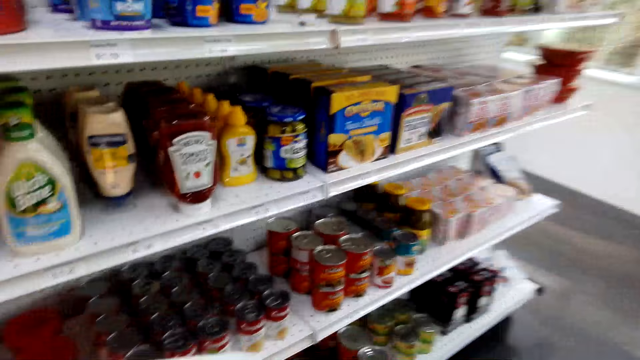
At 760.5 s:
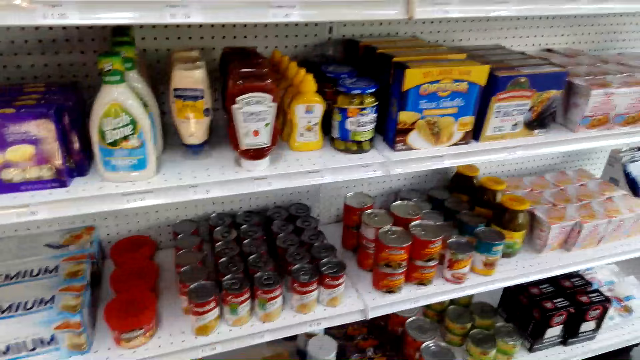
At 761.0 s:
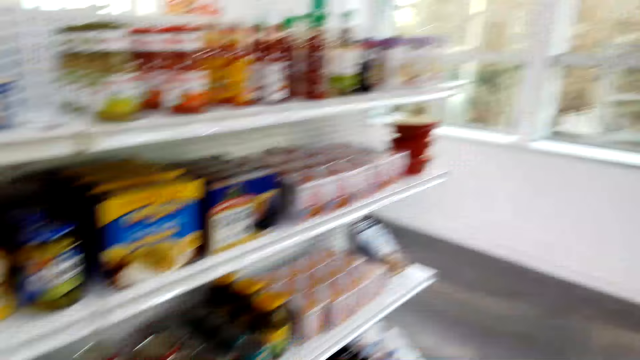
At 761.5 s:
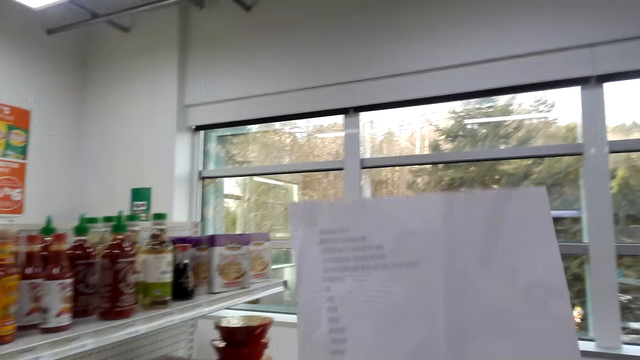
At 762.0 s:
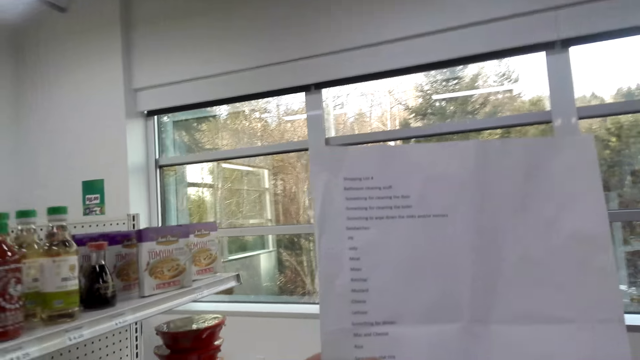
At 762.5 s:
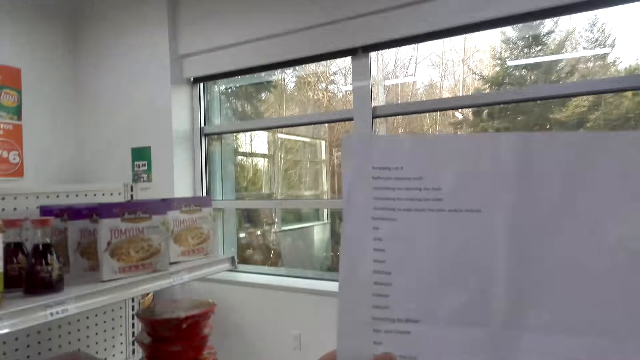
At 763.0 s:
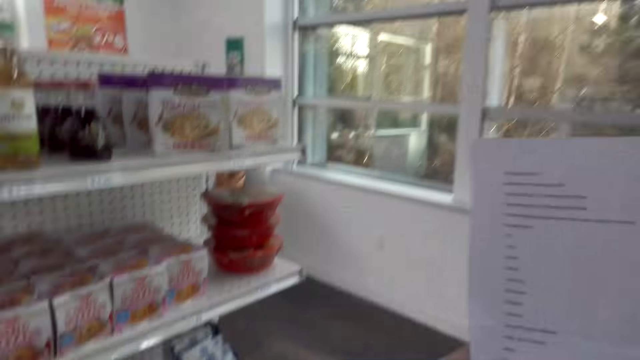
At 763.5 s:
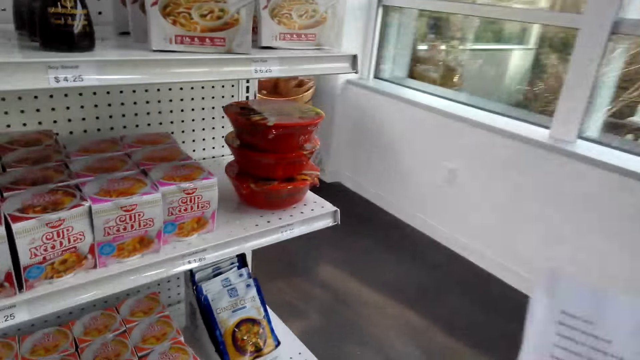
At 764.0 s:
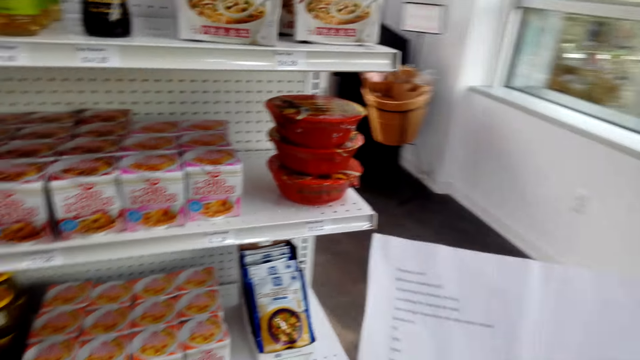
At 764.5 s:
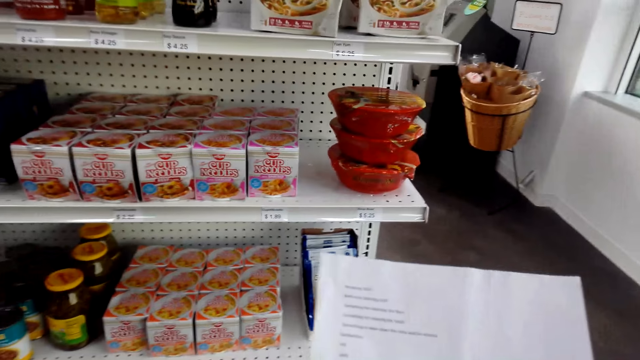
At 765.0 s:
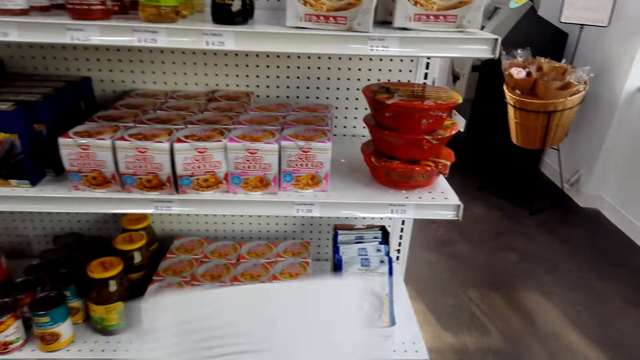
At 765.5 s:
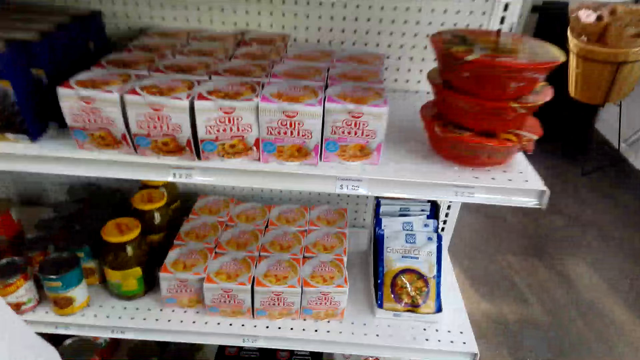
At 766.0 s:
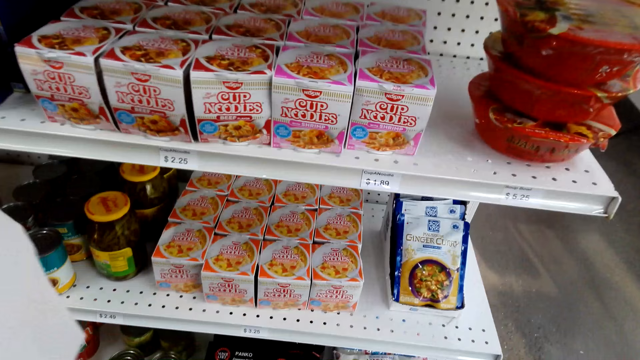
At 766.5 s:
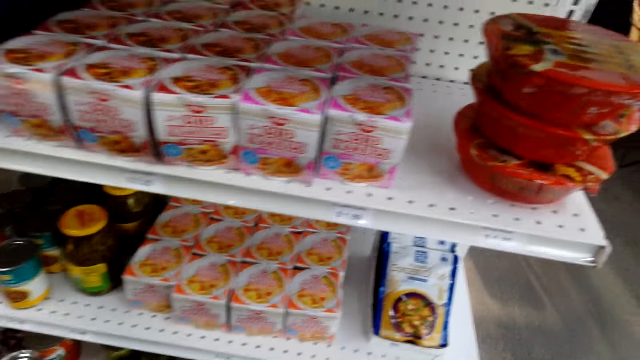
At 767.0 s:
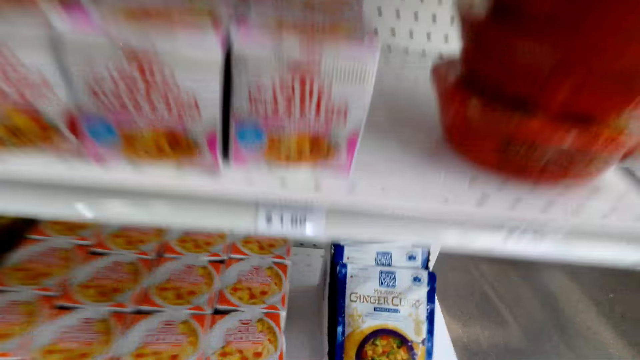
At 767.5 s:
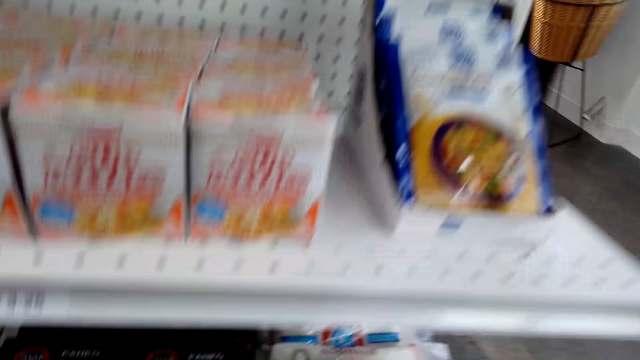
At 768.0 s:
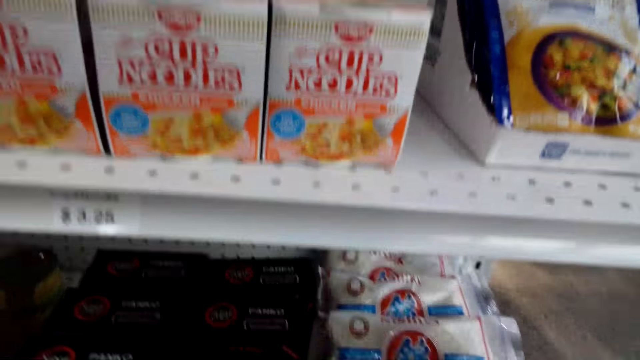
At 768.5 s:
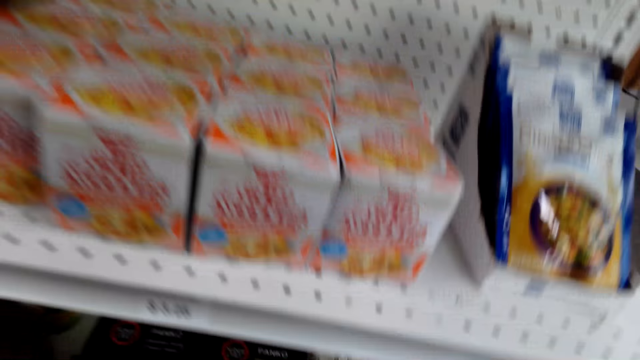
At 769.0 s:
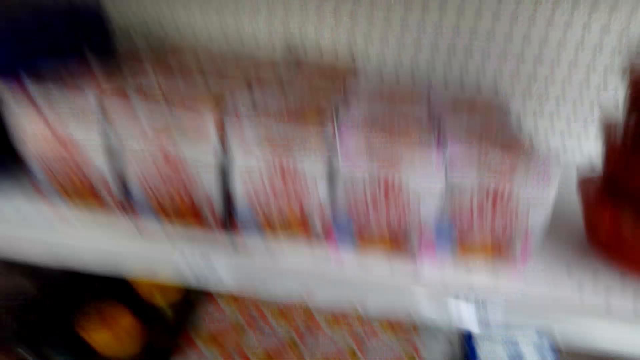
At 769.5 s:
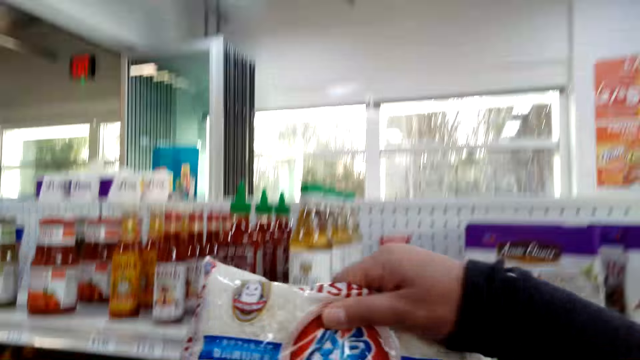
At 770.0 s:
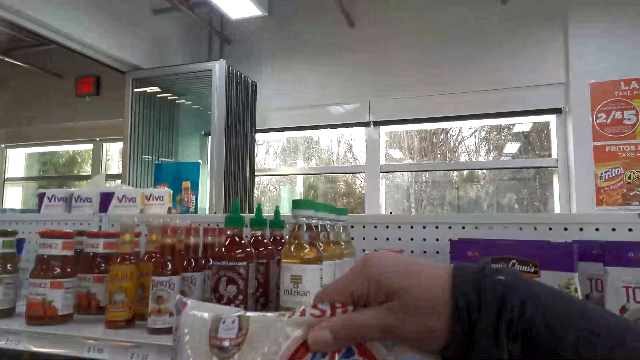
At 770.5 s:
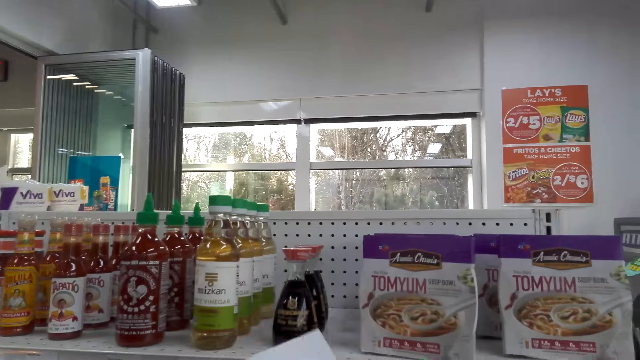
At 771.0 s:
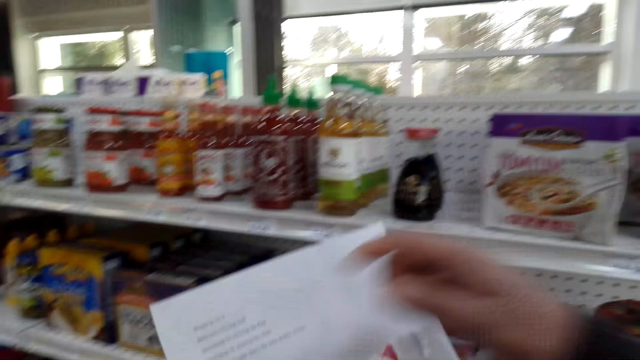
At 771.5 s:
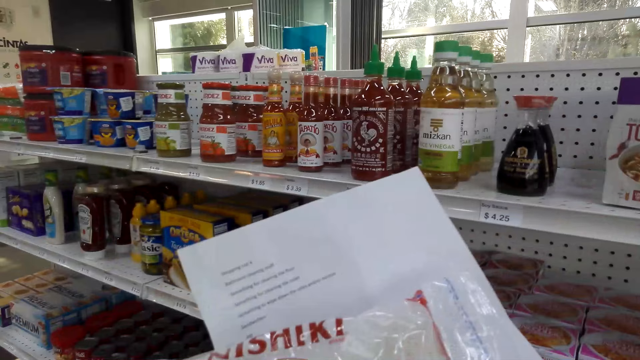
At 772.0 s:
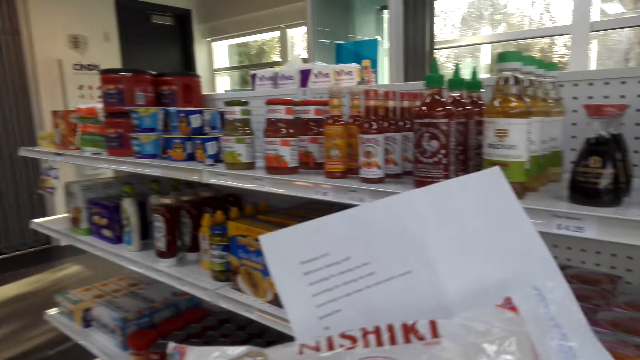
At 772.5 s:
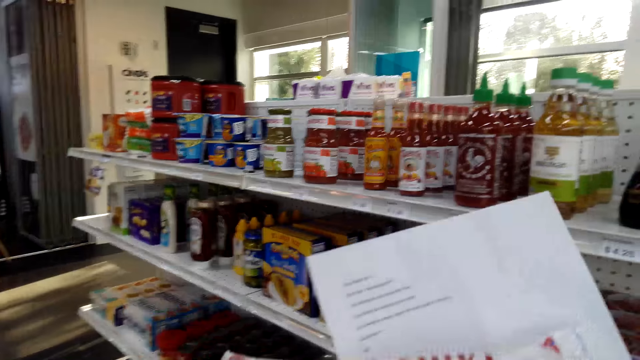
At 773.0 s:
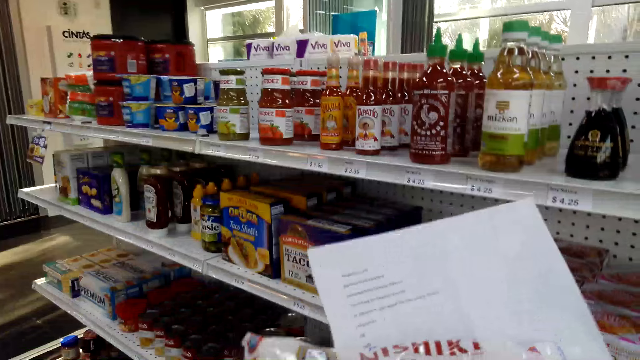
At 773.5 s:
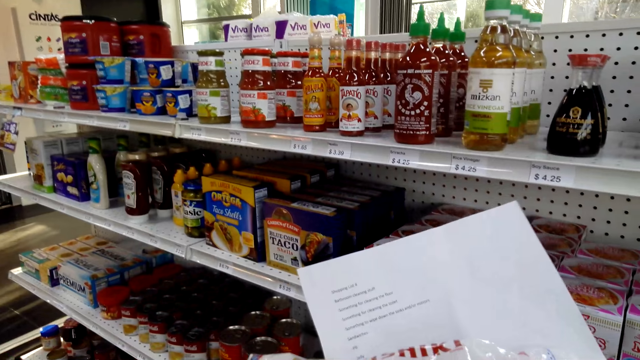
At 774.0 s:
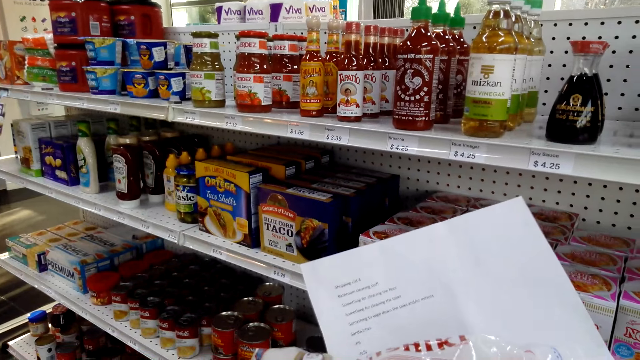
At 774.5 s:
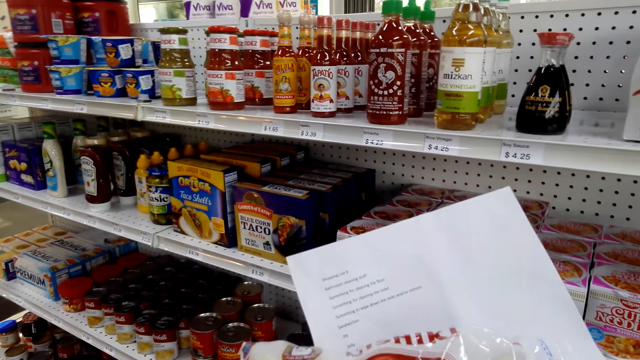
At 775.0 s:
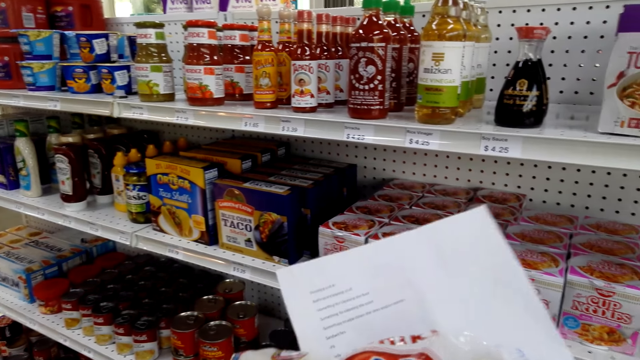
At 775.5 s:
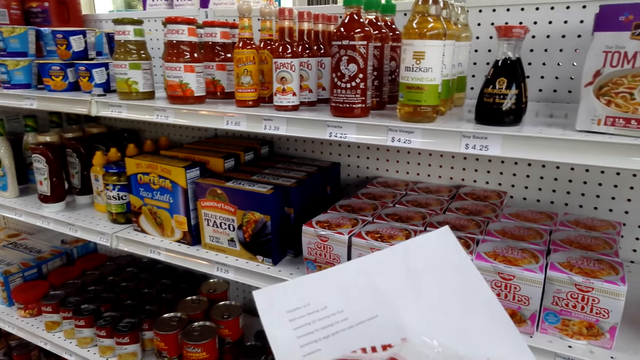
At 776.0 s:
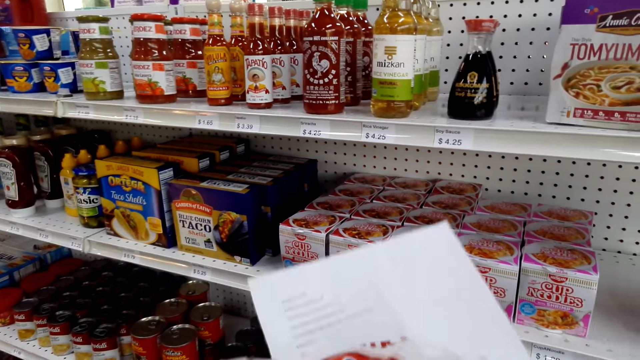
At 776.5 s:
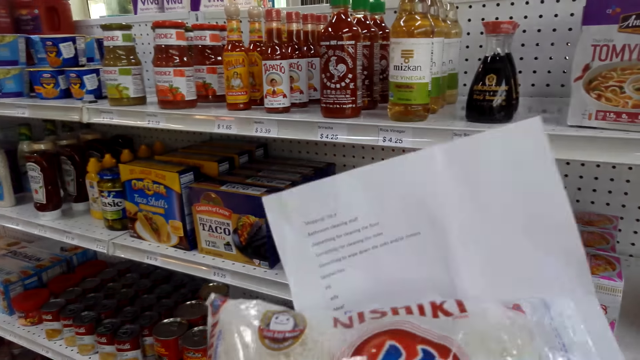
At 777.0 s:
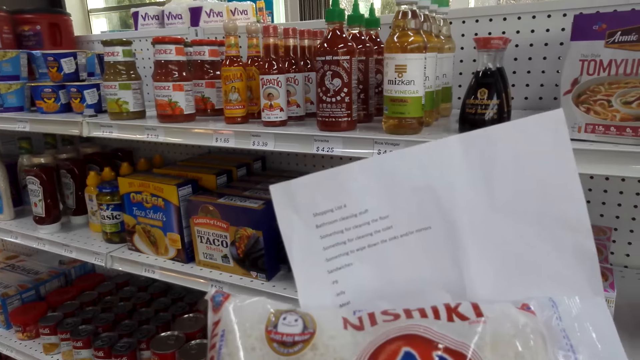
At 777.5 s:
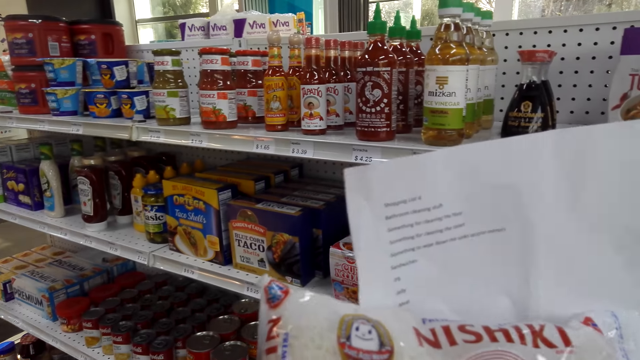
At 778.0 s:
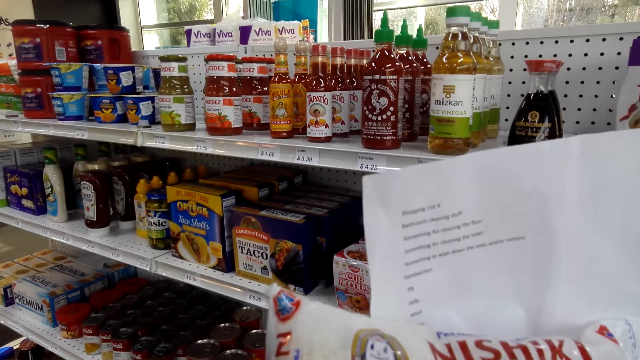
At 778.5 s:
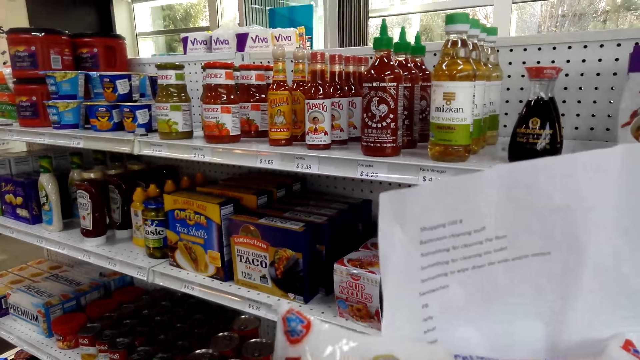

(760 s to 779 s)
The camera wearer looks at the items on the shelves. They lift the paper. They pick up a pack or nishiki. They stare at the pack. They read the piece of paper. They hold the nishiki.

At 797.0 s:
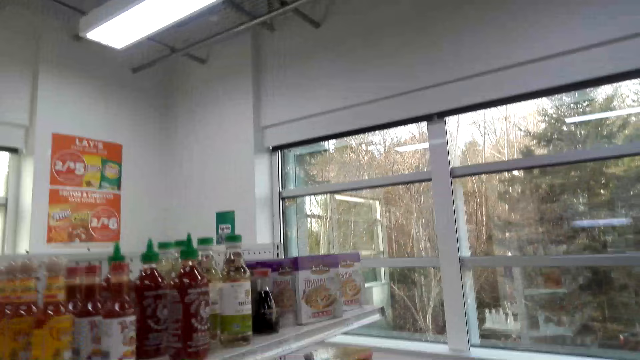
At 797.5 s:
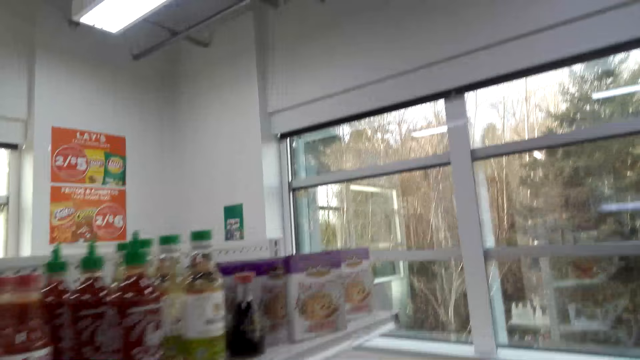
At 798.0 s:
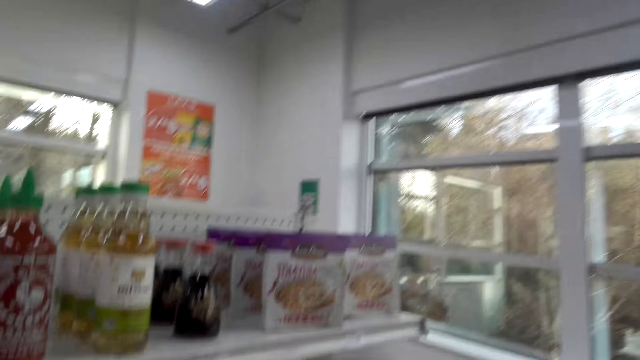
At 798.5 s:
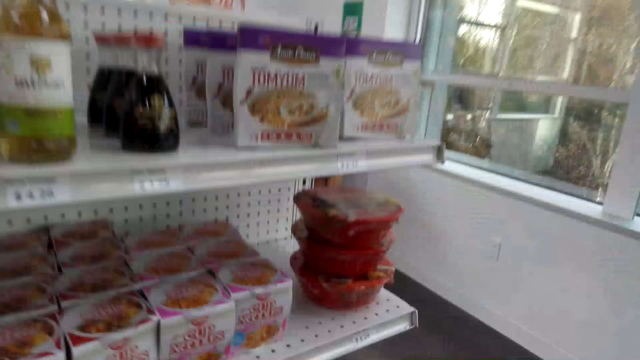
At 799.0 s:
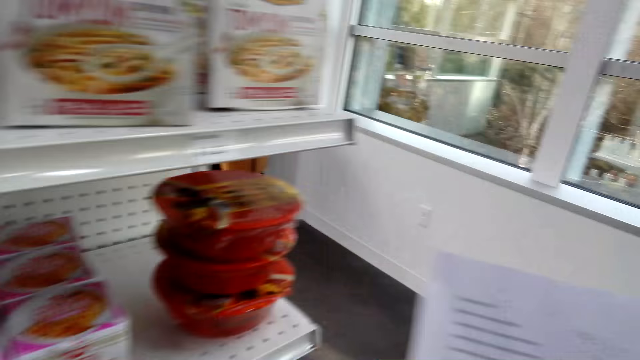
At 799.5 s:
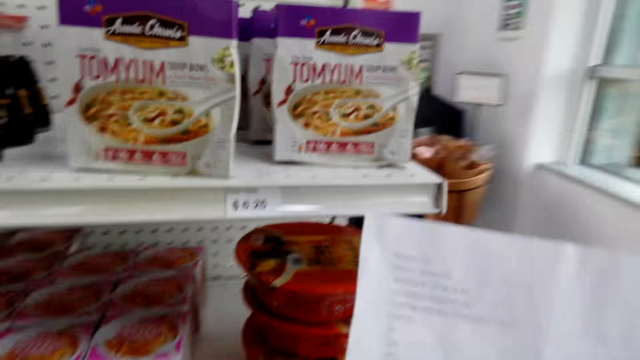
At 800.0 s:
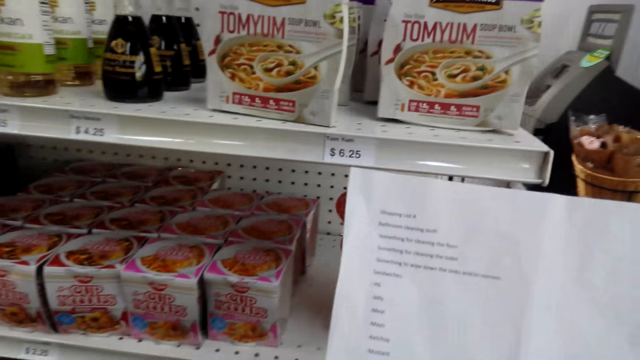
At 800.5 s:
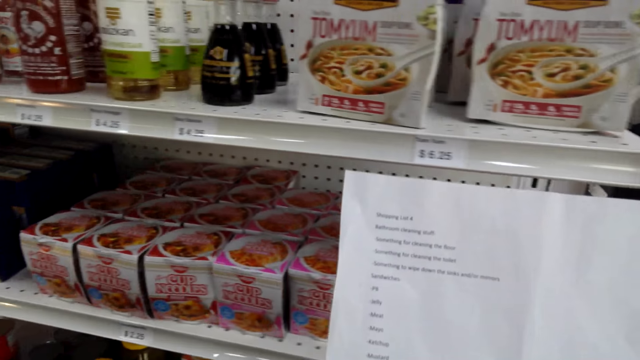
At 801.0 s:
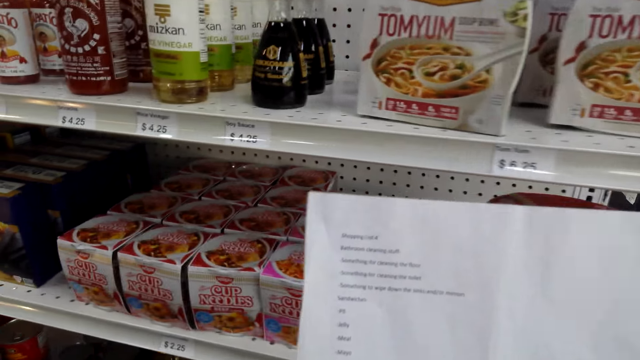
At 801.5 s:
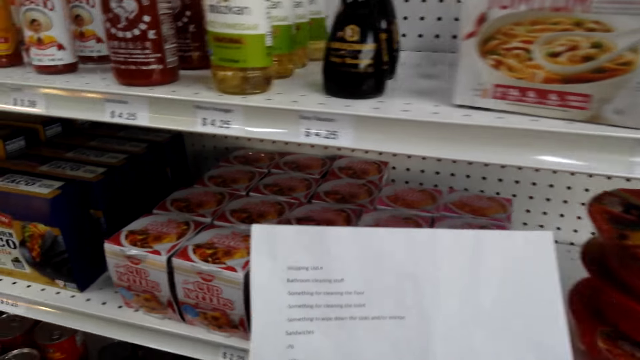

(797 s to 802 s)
The camera wearer moves around the supermarket. They look around the shelves. They lift the list paper. They read a piece of paper.
